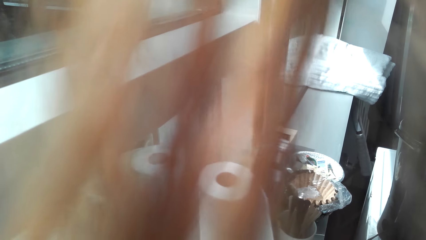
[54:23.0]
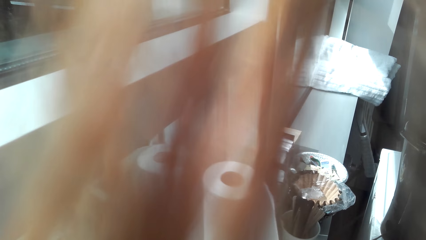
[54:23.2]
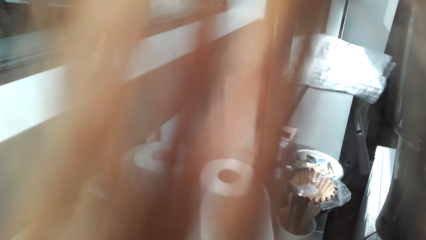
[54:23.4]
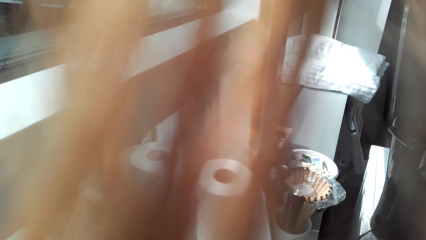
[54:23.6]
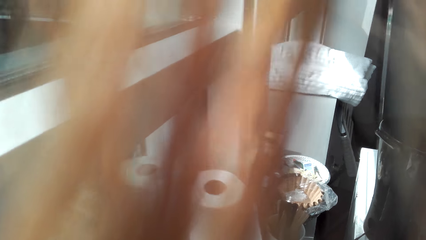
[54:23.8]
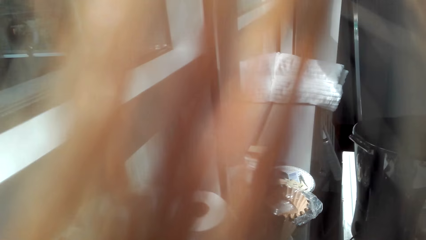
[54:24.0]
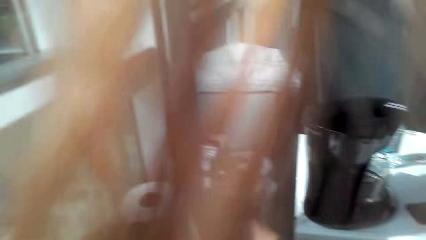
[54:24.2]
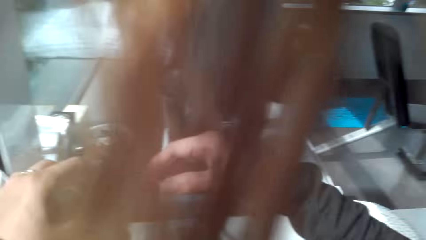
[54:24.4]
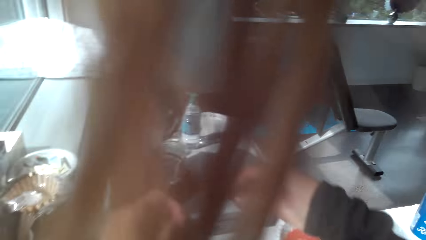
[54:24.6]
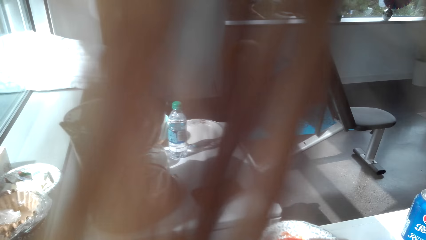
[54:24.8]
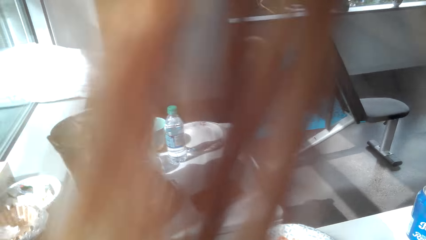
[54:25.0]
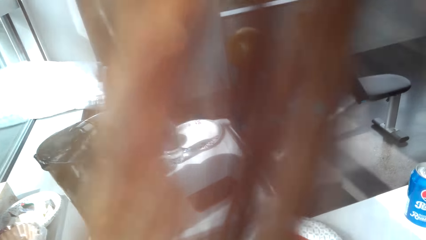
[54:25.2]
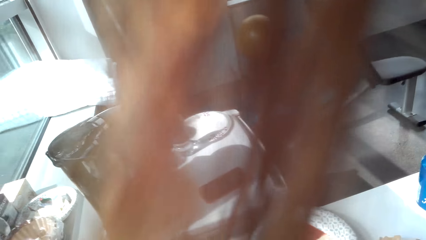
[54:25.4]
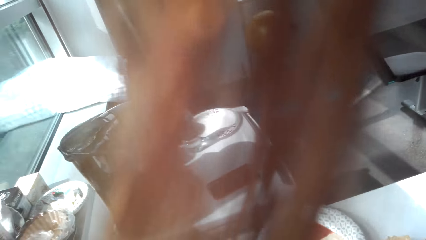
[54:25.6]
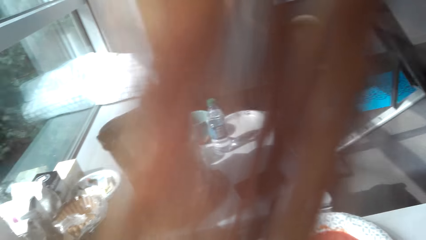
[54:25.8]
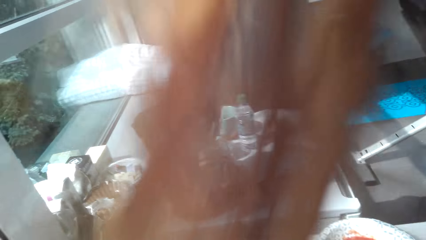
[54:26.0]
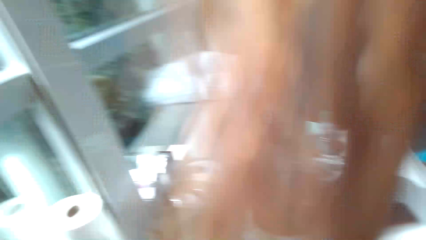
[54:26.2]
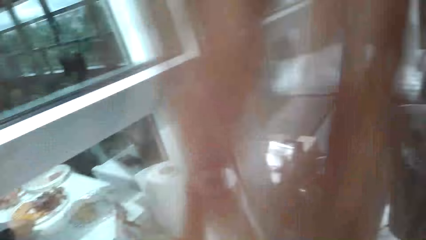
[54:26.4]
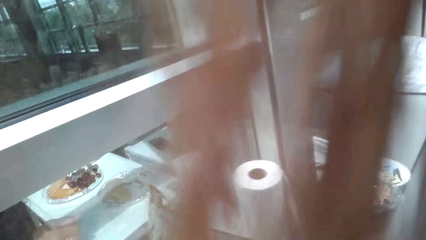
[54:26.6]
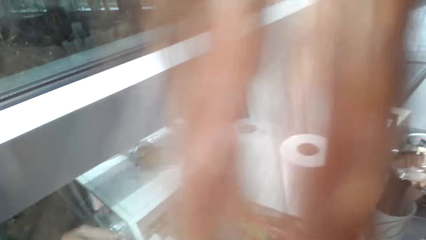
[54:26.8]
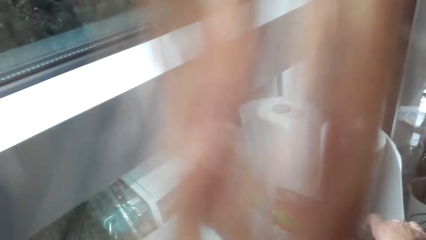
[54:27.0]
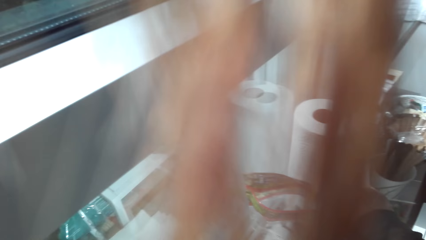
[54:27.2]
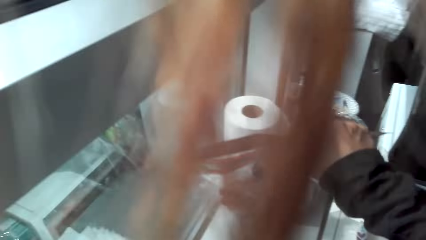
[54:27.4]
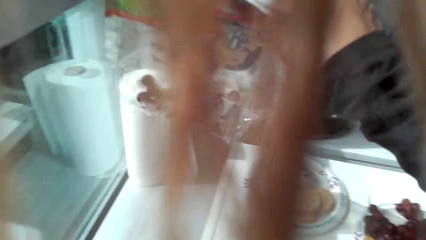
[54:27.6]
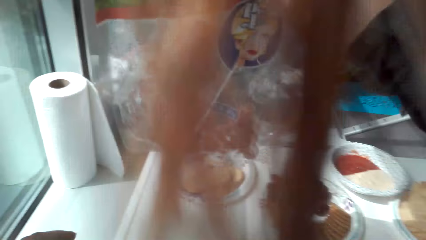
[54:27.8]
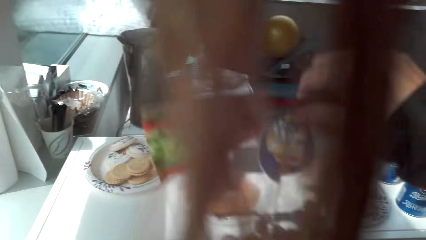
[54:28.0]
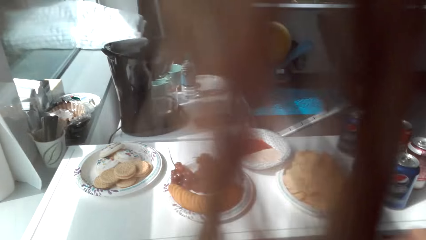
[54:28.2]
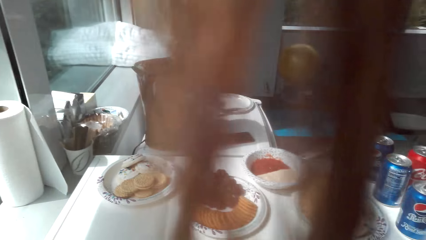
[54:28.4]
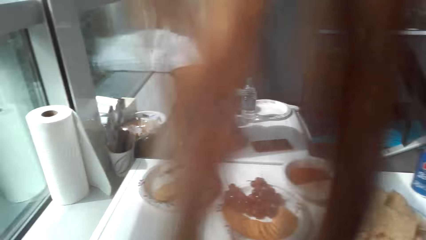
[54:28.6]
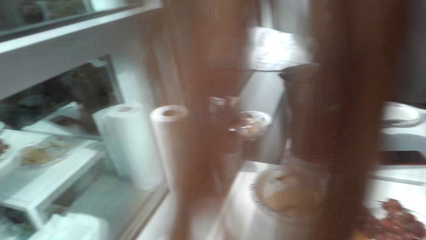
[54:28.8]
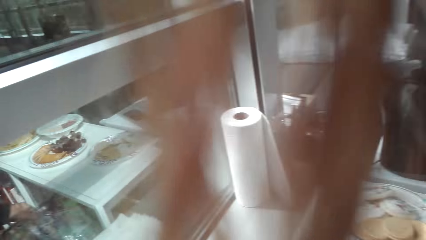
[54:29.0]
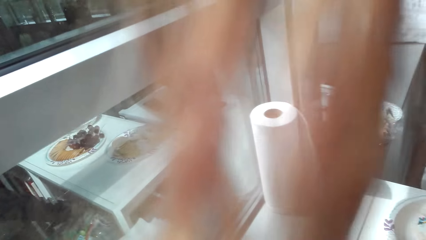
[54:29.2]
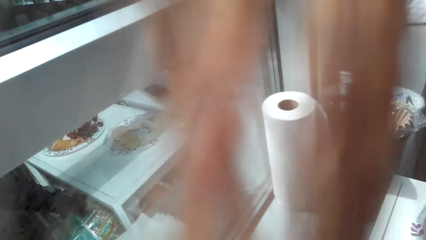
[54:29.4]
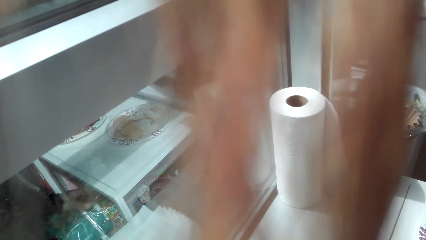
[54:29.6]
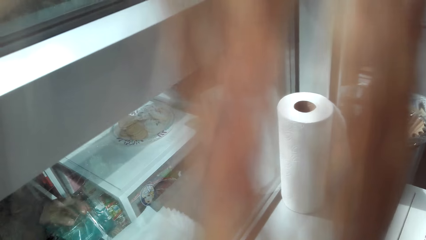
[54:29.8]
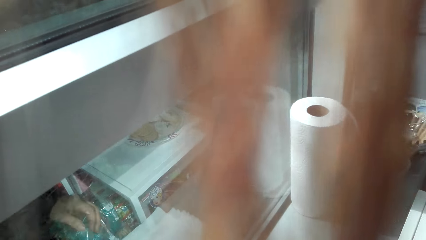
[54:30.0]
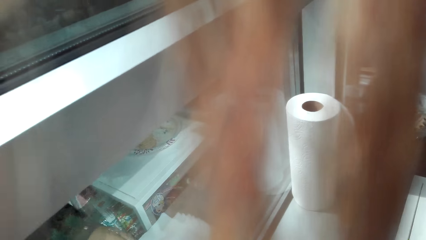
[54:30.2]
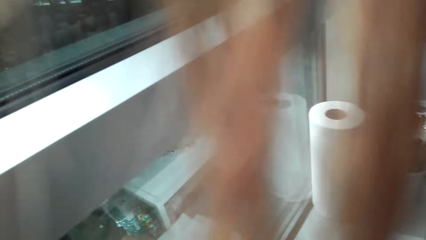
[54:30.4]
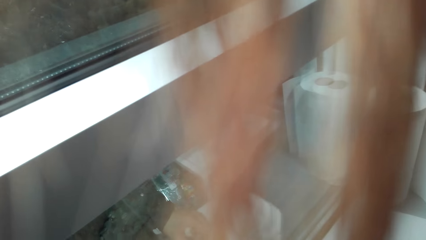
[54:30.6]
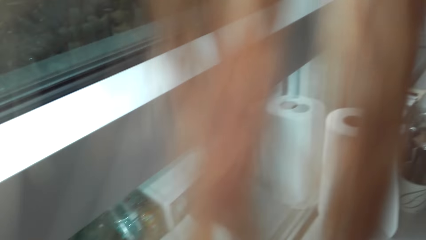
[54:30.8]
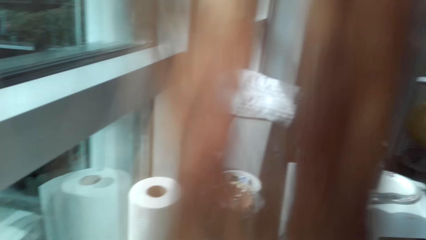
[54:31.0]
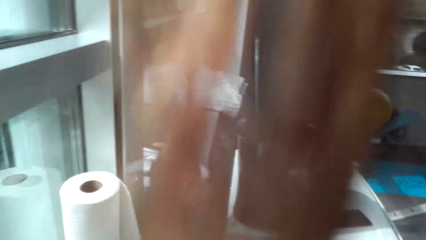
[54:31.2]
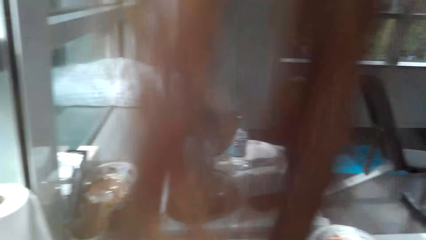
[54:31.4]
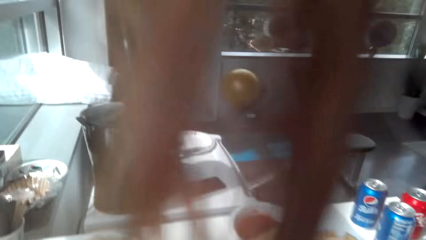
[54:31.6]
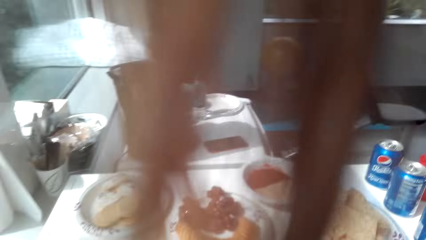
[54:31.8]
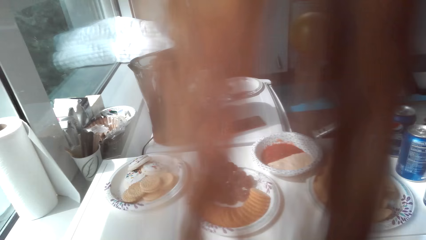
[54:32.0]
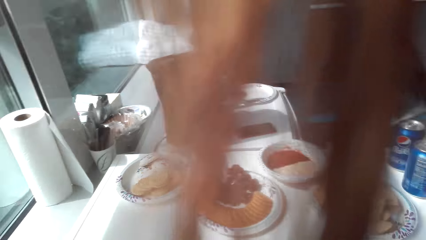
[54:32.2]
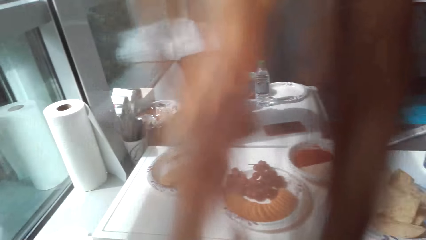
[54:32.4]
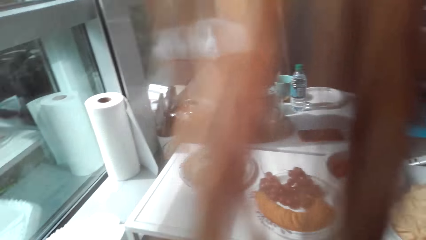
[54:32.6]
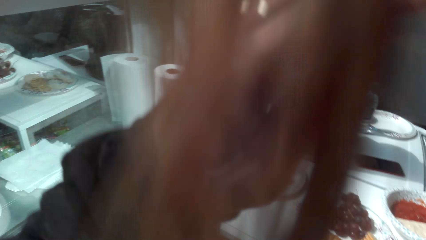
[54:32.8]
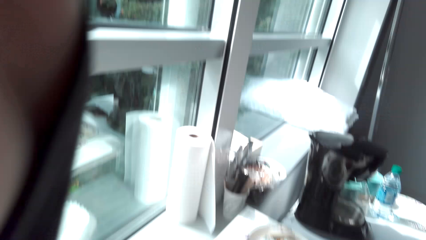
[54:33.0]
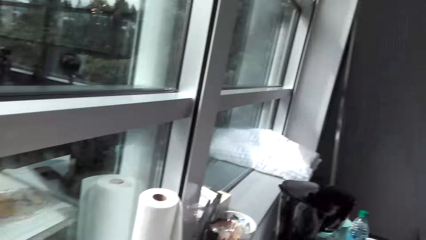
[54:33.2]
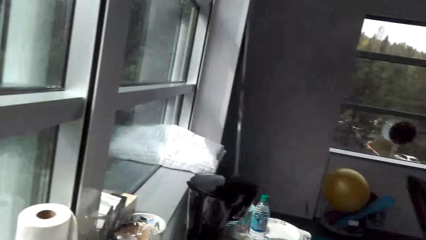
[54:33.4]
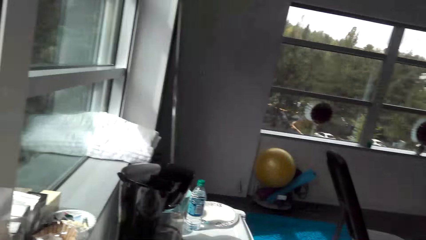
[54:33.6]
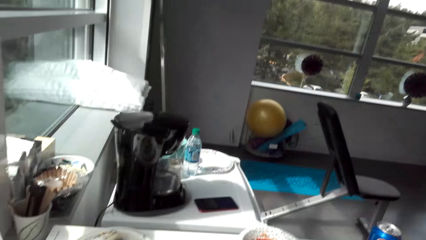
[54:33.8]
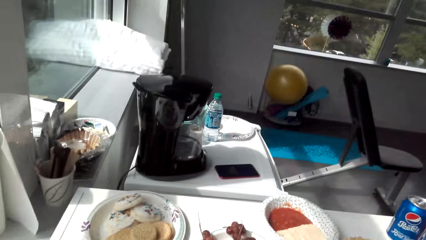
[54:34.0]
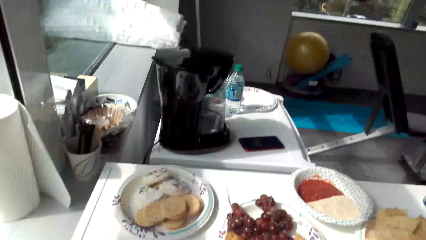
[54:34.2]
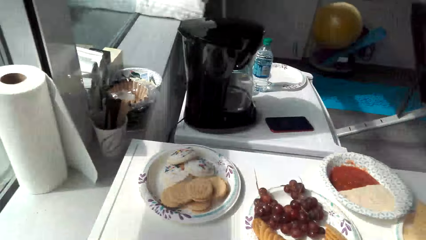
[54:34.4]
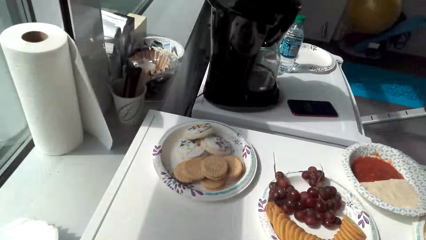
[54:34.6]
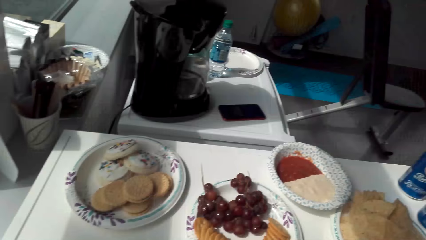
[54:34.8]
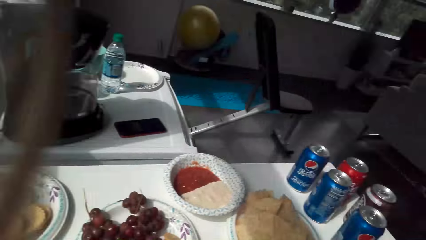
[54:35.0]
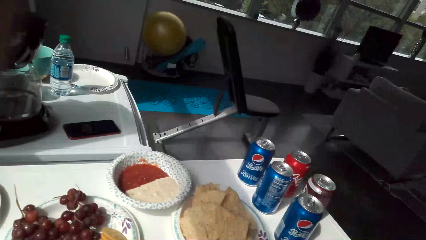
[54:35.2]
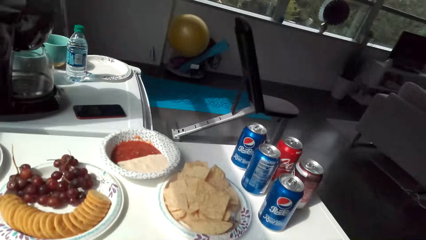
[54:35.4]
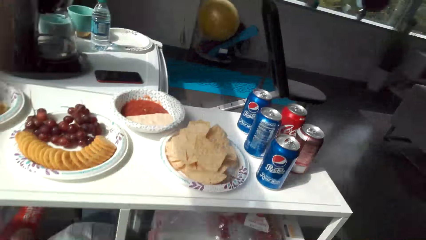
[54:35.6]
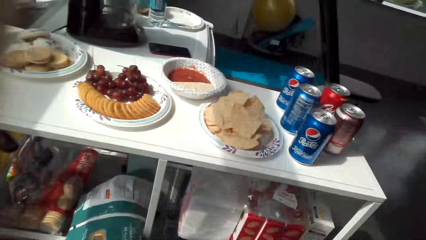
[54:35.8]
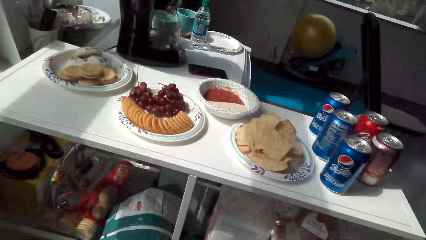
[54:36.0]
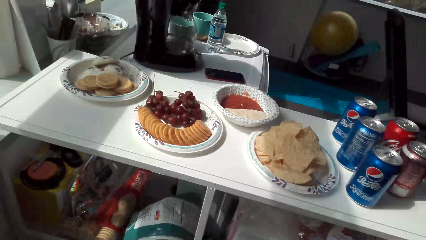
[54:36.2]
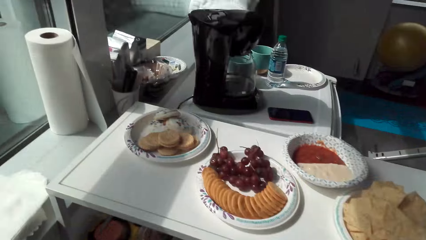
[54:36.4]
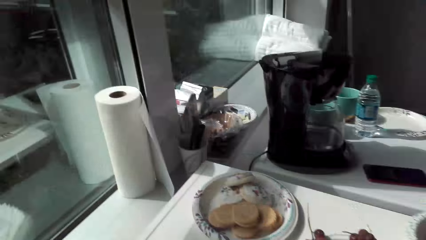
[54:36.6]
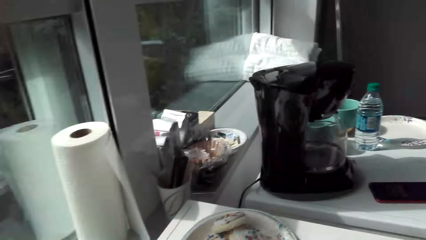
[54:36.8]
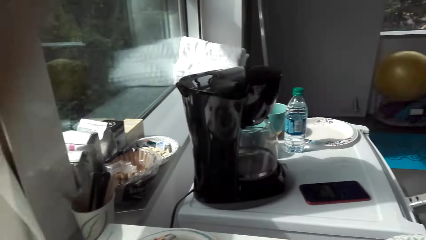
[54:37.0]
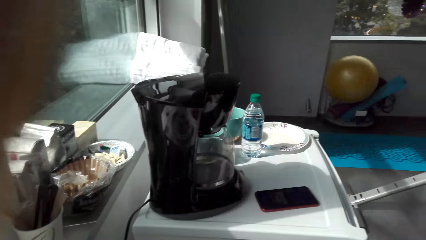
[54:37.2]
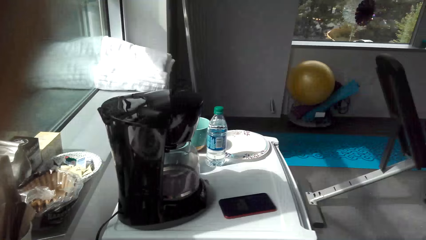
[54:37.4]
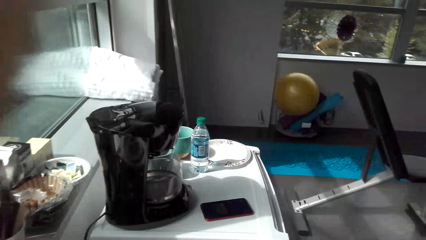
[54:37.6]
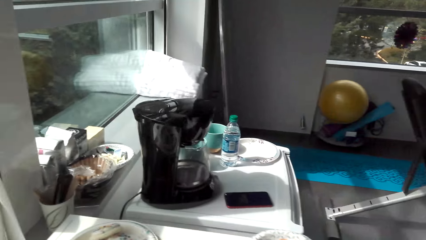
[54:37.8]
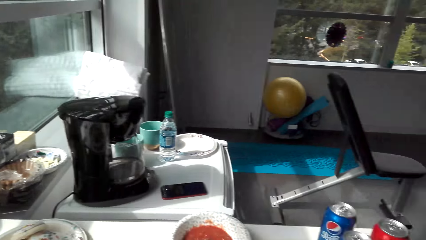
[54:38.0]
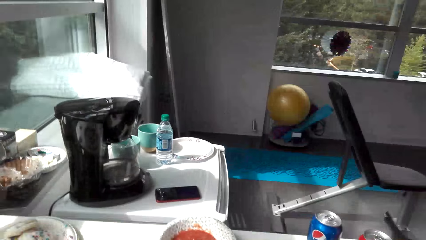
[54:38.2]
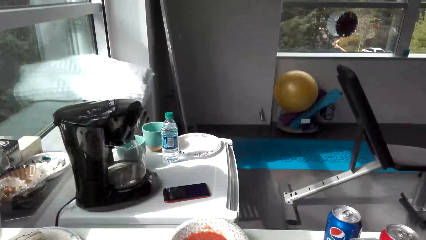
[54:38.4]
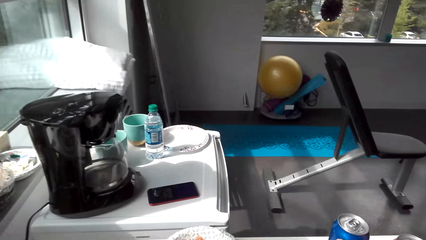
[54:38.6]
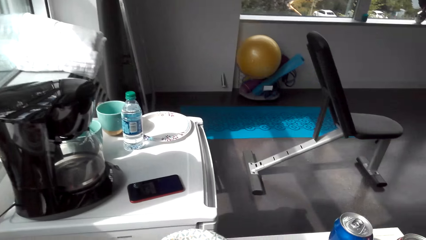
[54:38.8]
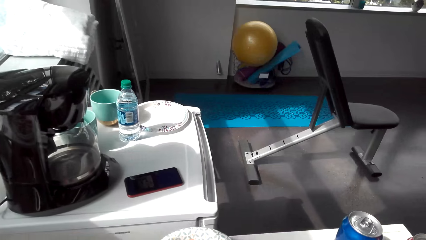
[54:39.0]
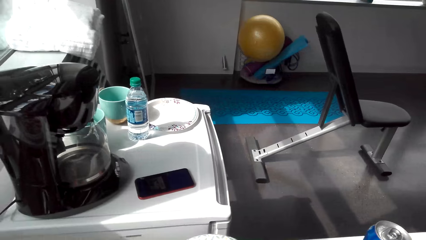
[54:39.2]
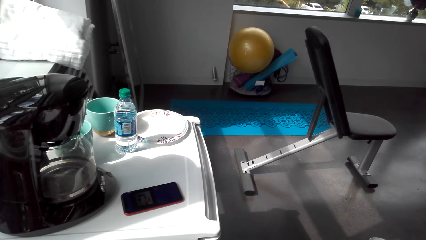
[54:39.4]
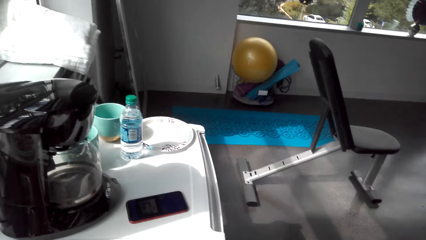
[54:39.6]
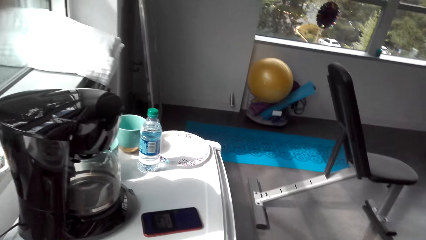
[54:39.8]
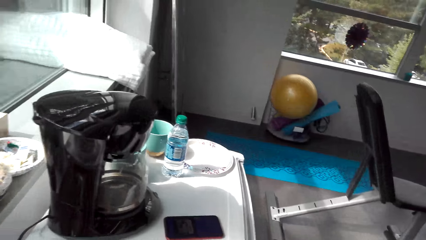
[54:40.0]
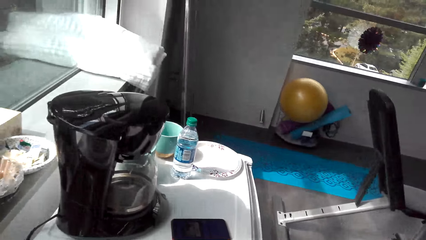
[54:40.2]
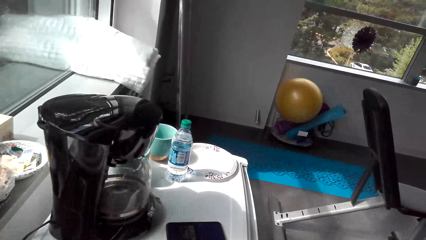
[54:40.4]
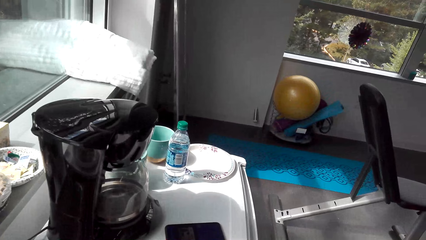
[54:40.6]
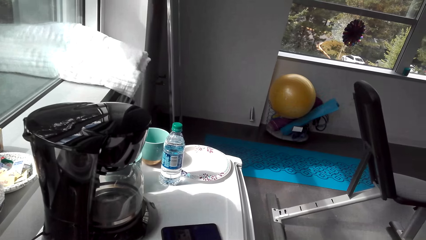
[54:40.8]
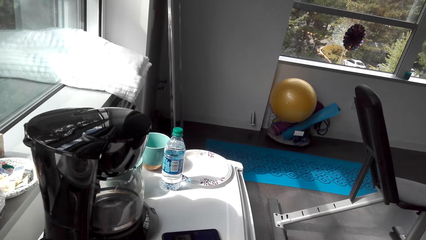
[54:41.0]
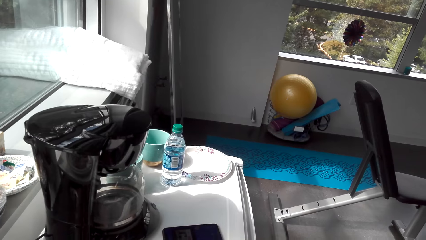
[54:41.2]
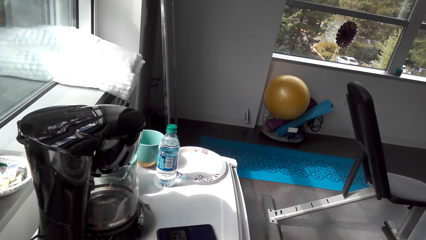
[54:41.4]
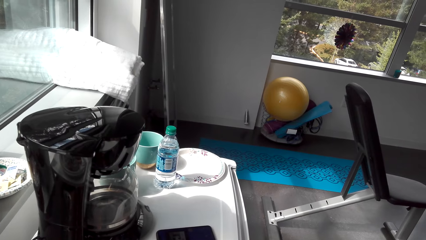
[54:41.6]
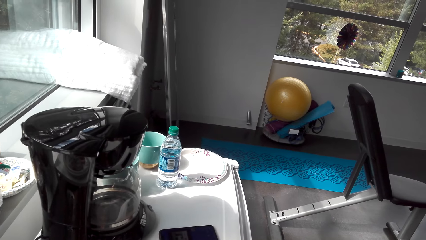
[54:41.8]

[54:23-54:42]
The camera wearer picks up a bag. They stare at the shelf. They remove the hair blocking the camera. They look around the apartment.
